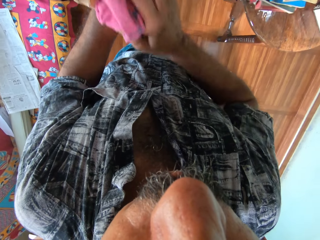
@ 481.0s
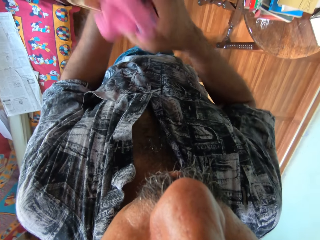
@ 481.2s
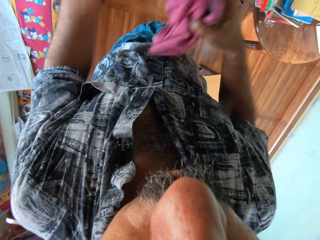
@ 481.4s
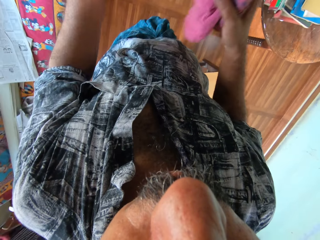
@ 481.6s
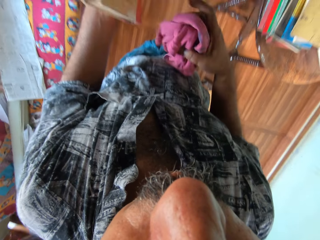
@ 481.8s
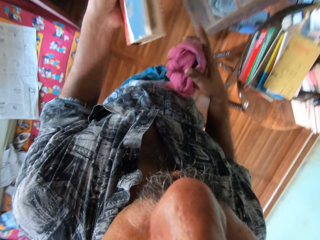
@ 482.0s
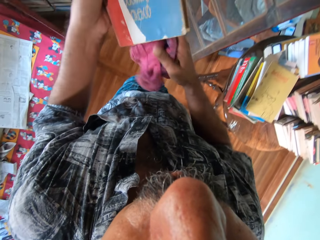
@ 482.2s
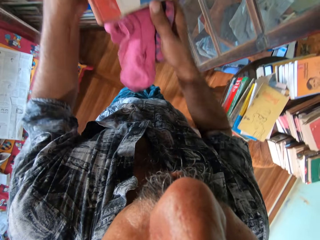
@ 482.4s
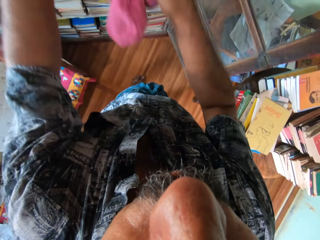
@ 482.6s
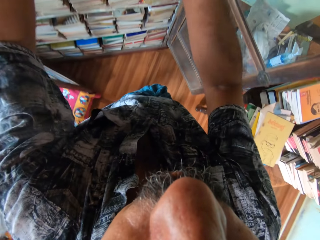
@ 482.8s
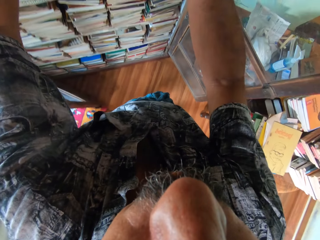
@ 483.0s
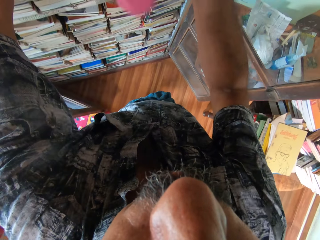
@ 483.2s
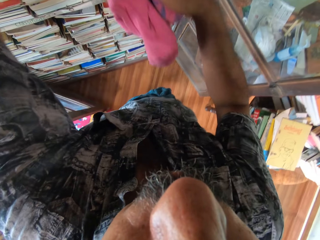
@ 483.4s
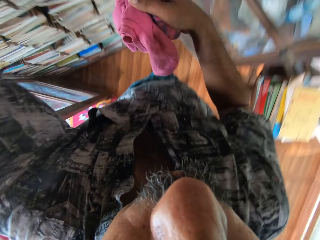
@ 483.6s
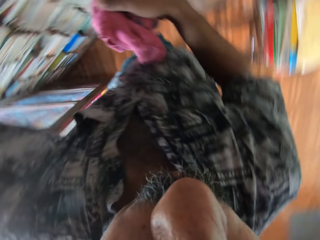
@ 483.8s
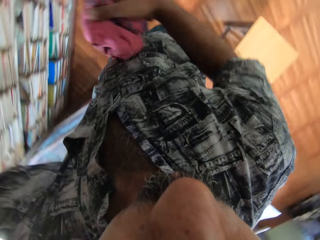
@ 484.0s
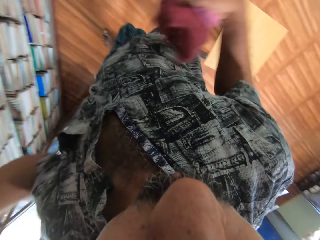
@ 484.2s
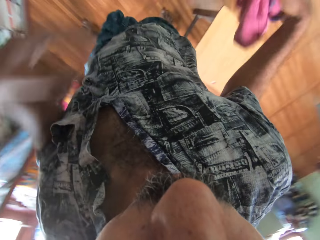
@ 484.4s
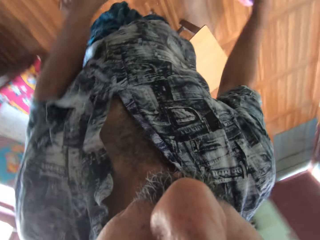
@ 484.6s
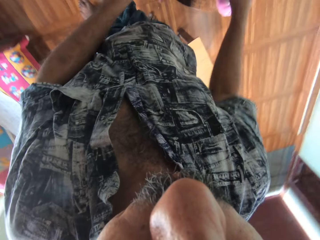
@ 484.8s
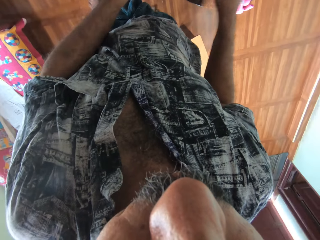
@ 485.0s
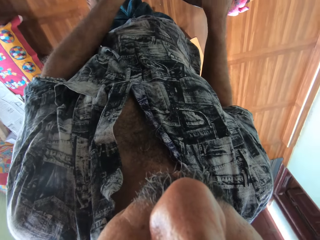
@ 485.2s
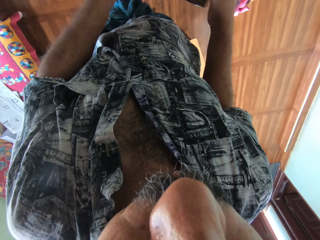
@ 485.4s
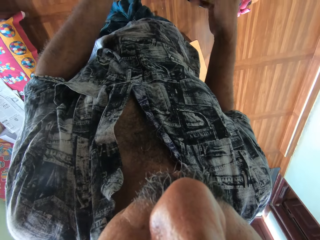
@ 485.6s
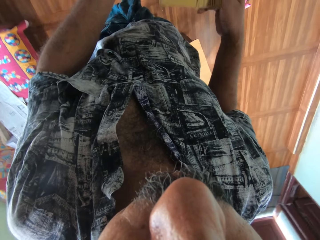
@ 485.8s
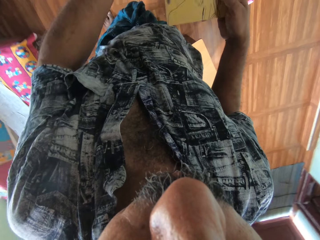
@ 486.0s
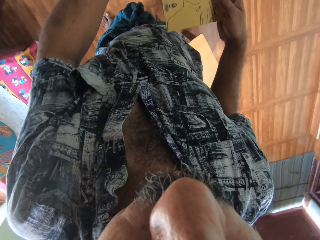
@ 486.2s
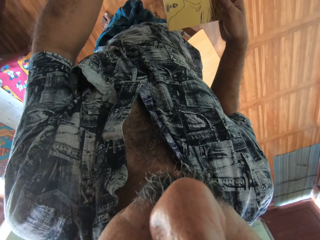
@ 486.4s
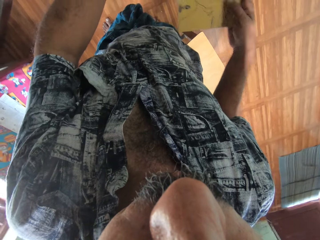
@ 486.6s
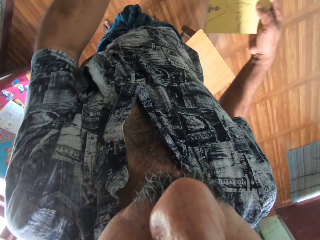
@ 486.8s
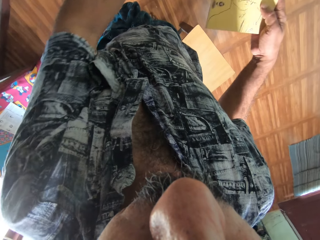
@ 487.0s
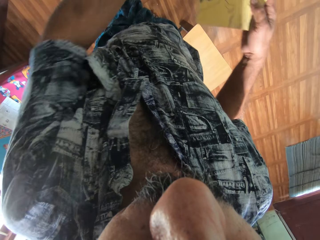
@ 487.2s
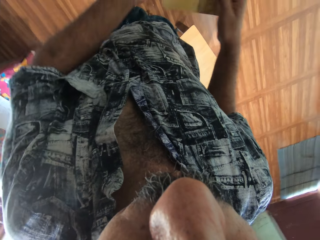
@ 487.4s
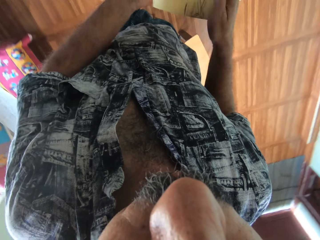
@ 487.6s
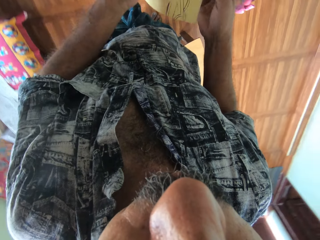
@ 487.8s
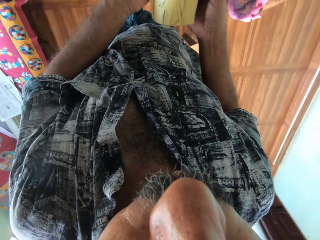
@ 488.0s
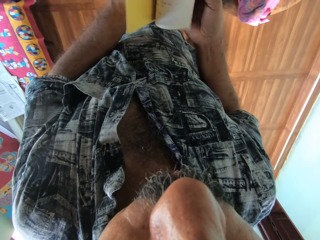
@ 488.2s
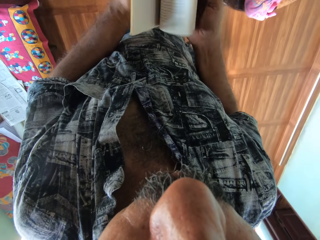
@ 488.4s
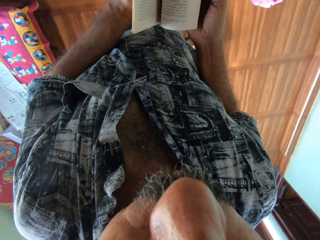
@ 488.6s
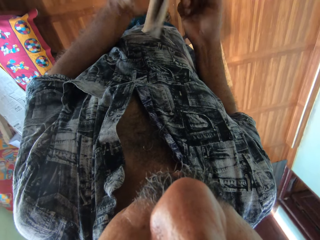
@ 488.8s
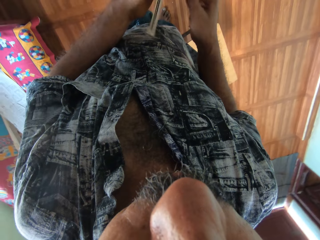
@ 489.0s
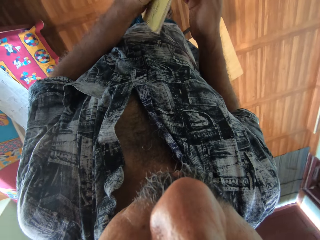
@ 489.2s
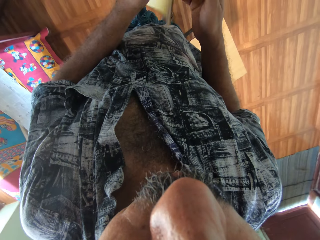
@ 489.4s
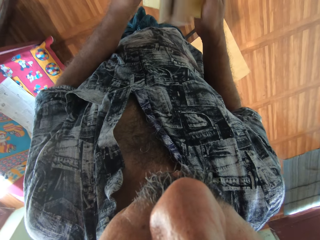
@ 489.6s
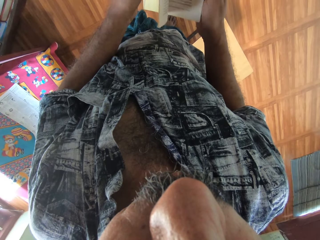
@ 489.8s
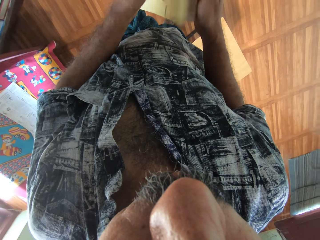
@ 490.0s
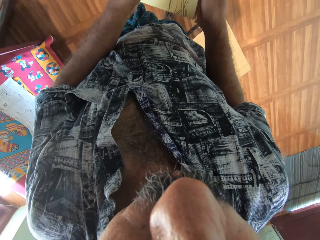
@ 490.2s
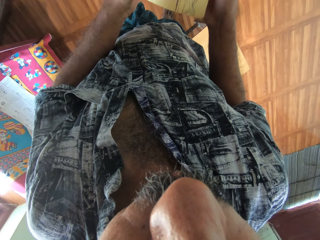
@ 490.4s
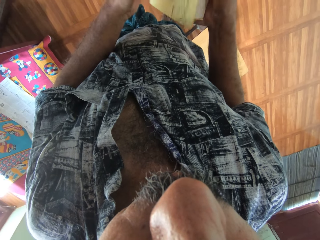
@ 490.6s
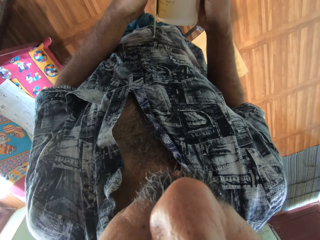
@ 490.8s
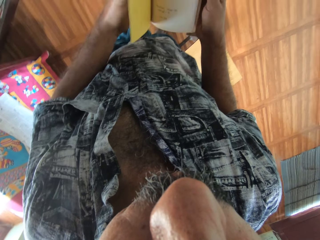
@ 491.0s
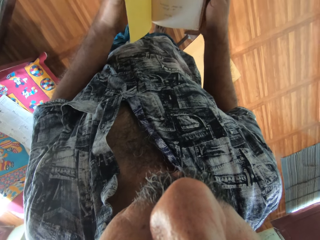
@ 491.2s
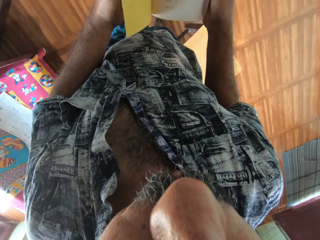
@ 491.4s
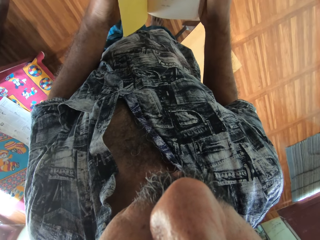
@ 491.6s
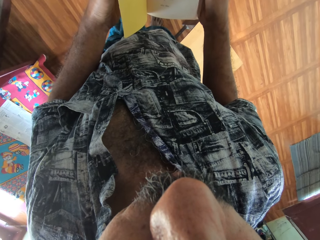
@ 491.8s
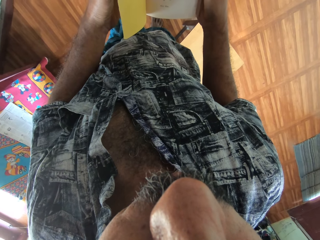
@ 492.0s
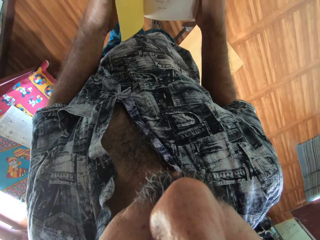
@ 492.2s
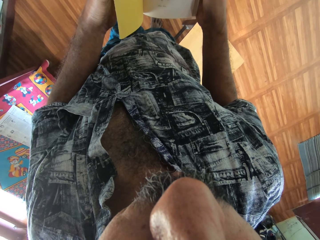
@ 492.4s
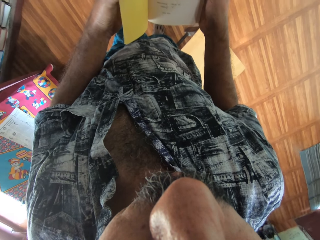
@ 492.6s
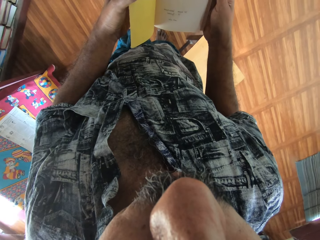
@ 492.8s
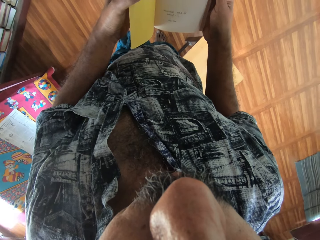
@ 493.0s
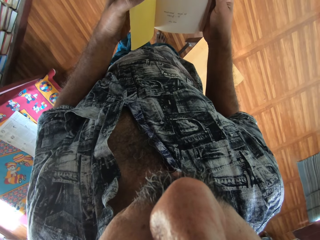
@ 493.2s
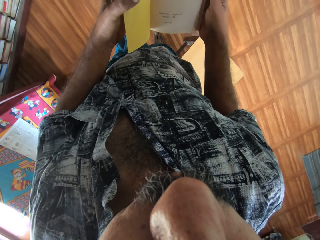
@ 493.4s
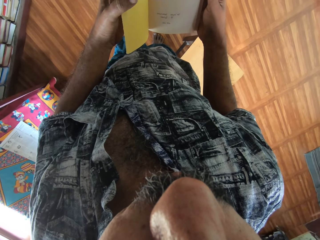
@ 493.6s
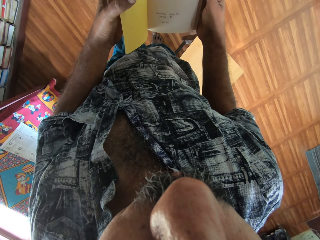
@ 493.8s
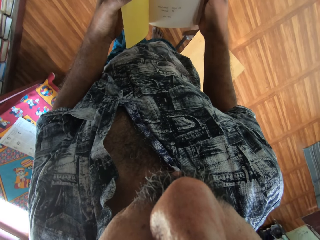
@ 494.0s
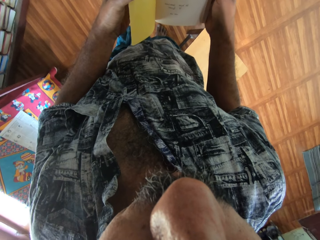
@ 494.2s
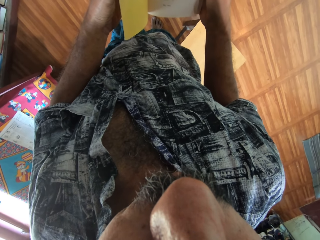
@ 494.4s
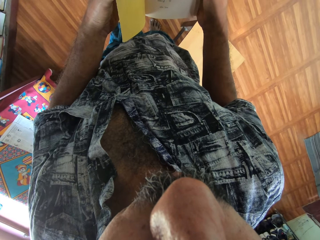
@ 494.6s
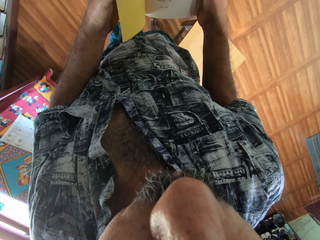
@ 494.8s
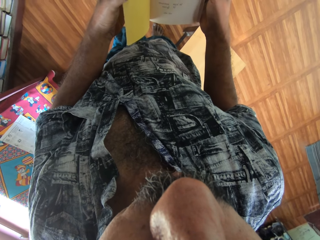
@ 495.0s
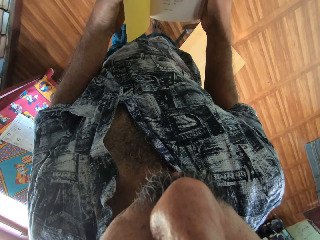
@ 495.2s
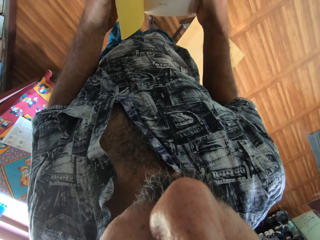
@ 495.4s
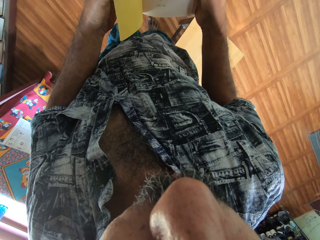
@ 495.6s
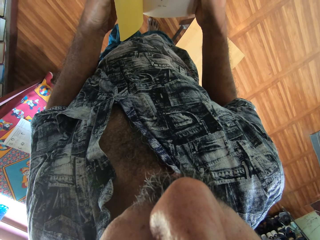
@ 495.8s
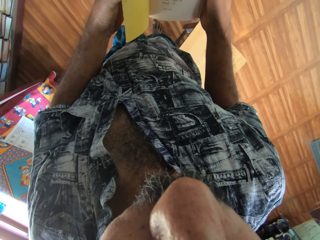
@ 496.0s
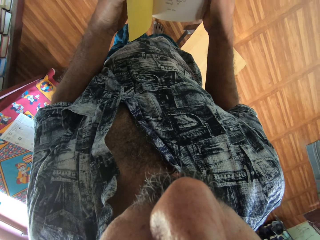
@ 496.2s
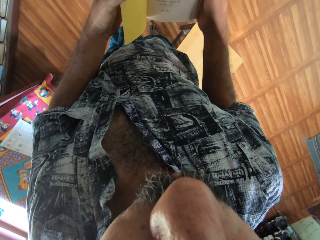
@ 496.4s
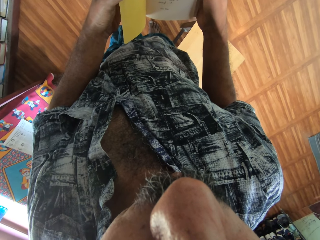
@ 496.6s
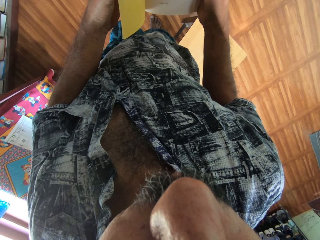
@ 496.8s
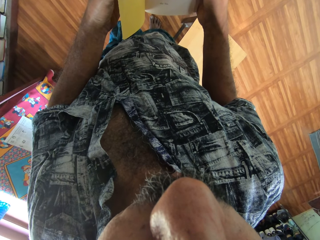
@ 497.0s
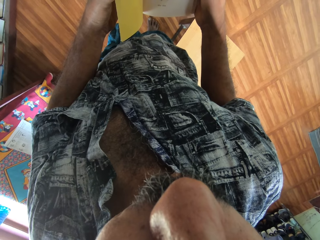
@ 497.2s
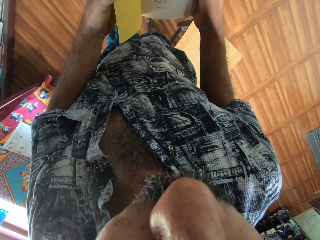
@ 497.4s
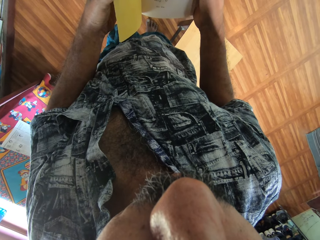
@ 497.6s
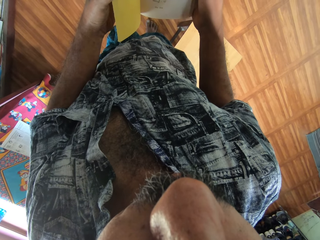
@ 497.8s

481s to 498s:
The camera wearer puts the book in the bookshelf with his left hand. He puts the cloth on the table with his right hand. He picks another book from the top of the table with his right hand. He carries the book with his right hand. He flips through the pages of the book with his hands. He opens another book. He reads the book.

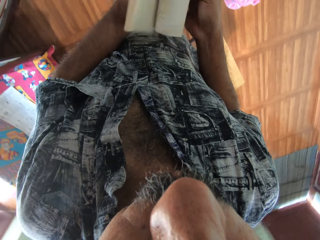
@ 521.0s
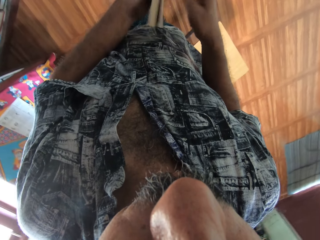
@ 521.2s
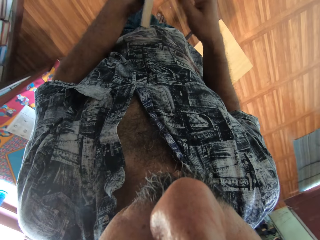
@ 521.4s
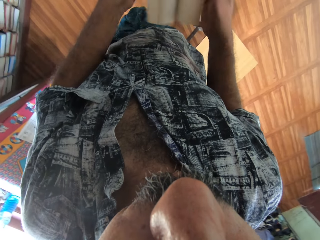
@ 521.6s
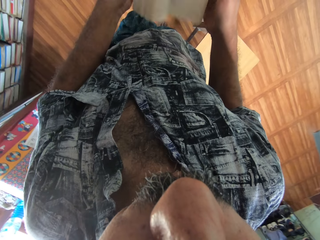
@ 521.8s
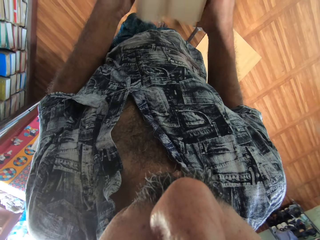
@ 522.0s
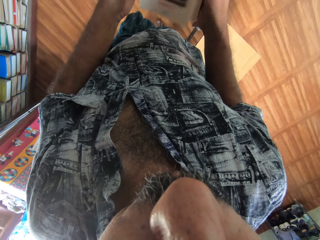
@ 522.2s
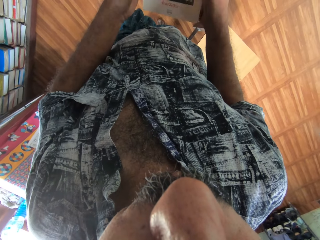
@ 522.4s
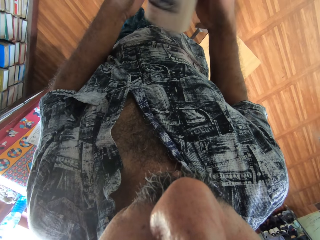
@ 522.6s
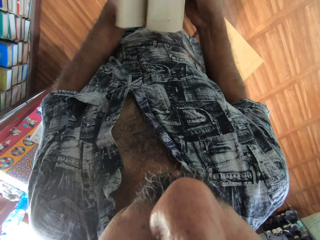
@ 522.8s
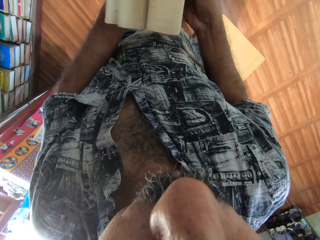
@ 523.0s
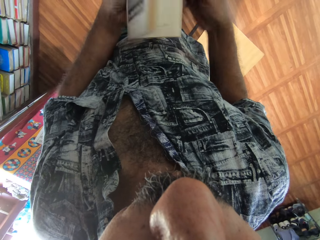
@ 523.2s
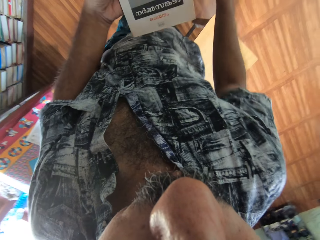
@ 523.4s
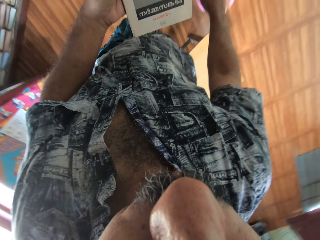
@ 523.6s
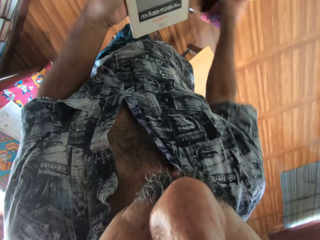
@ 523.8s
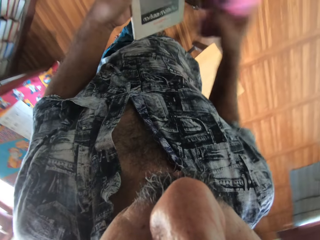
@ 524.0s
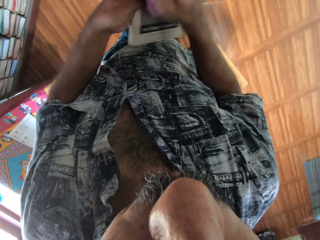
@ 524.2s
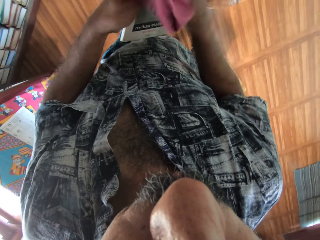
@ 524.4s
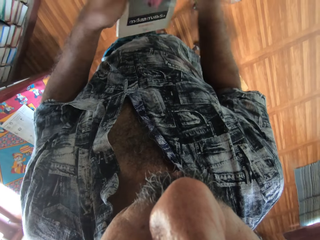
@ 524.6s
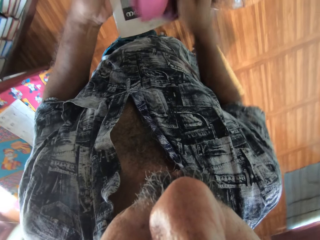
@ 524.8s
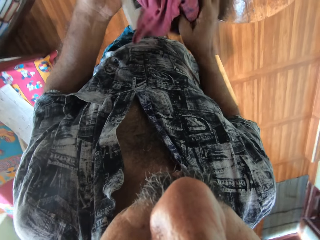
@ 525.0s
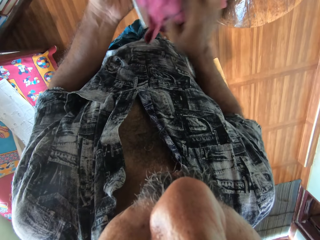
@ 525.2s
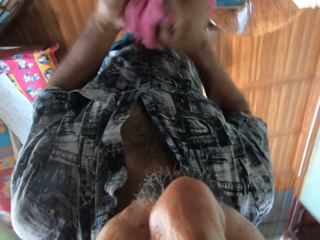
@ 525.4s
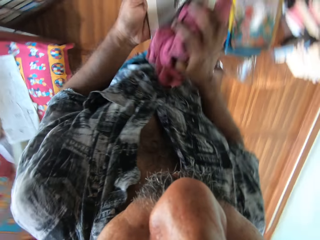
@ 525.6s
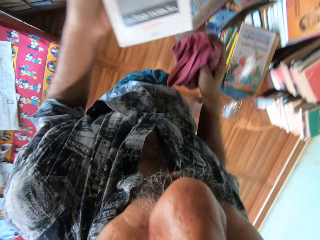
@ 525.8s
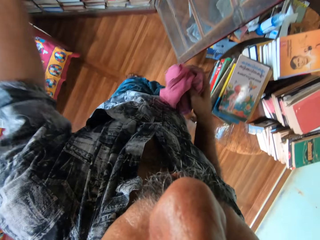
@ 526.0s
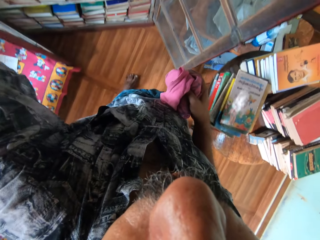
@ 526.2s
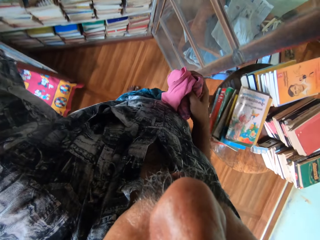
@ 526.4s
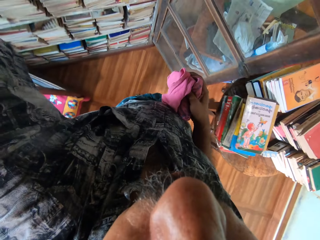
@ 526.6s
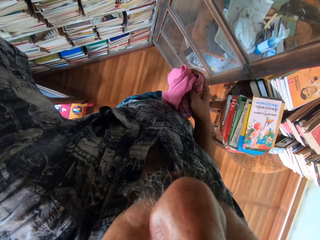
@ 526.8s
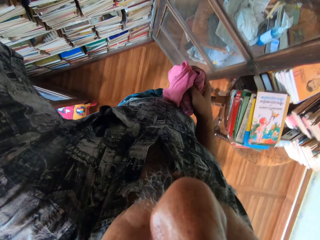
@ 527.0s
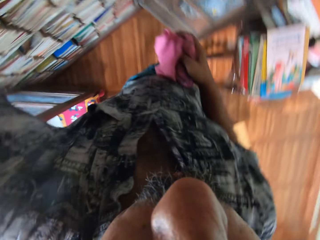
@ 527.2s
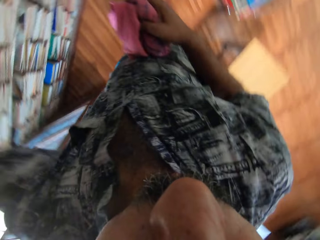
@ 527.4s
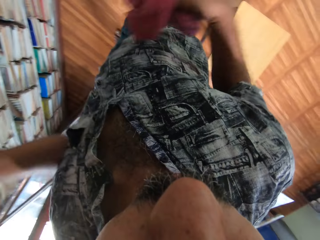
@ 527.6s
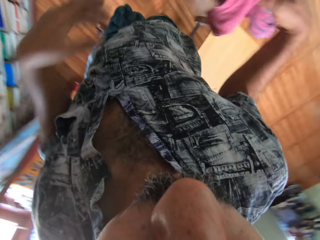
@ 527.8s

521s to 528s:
The camera wearer opens another book with both hands. He flips through the pages of the book with his hands. He picks the cloth from the table with his right hand. He cleans the book with the cloth in his right hand. He puts the book in the bookshelf with his left hand.
